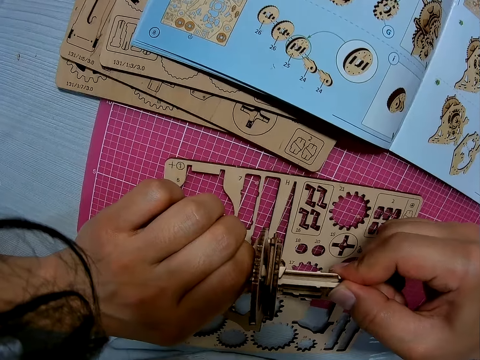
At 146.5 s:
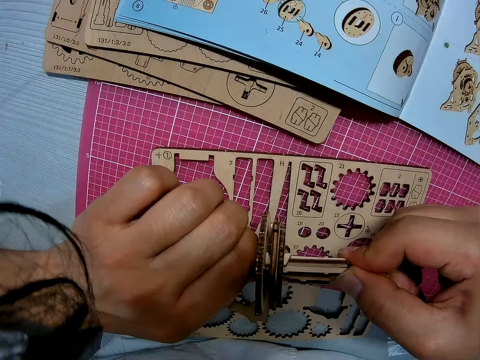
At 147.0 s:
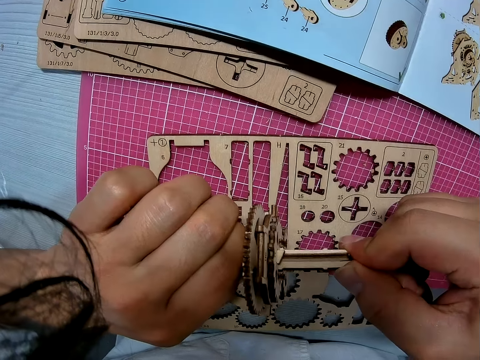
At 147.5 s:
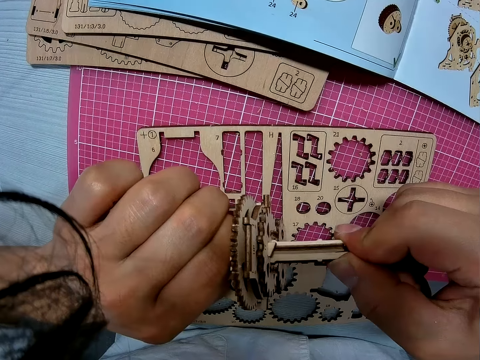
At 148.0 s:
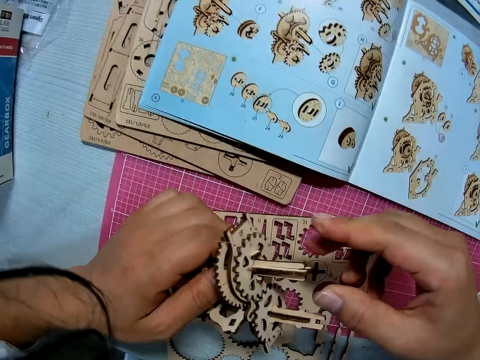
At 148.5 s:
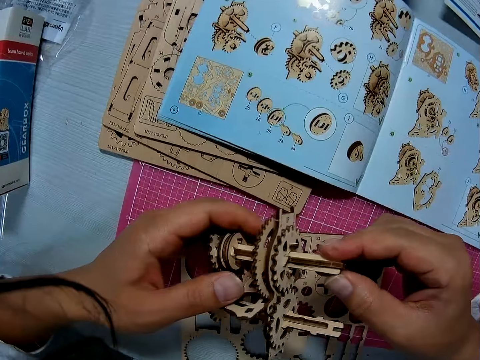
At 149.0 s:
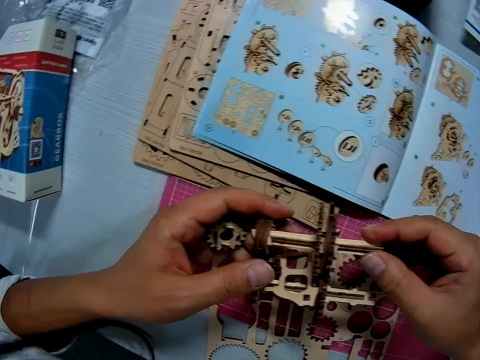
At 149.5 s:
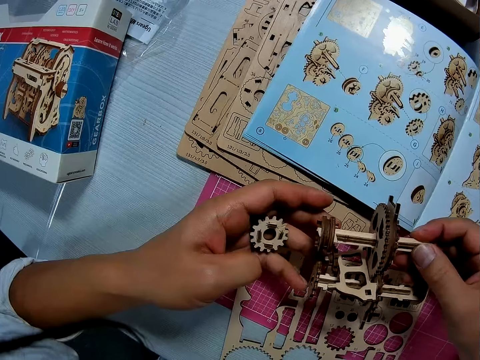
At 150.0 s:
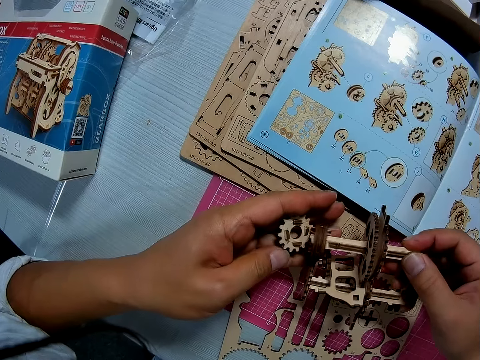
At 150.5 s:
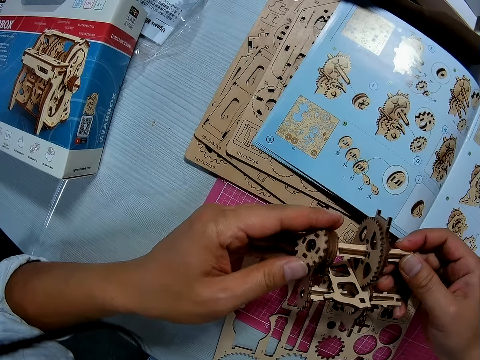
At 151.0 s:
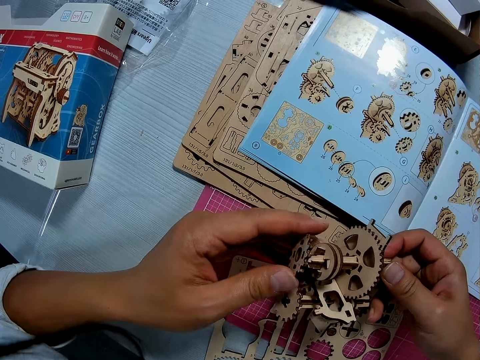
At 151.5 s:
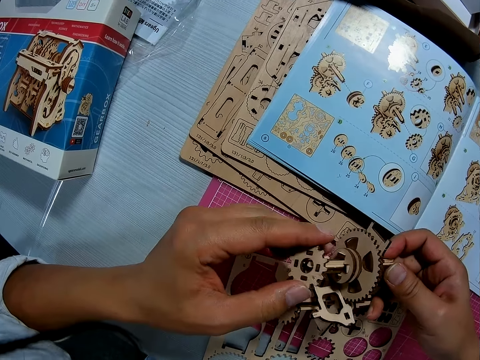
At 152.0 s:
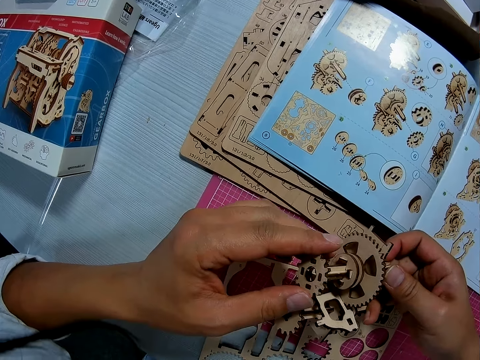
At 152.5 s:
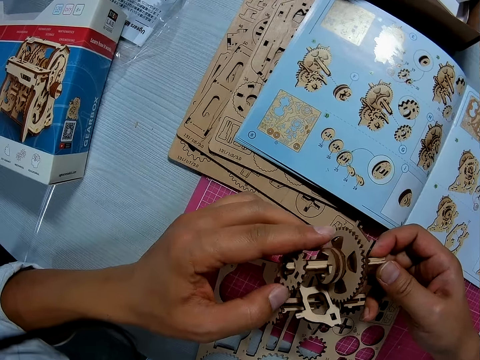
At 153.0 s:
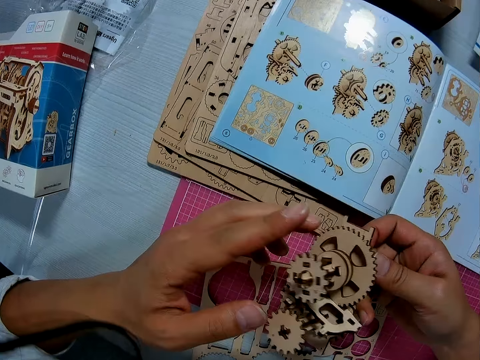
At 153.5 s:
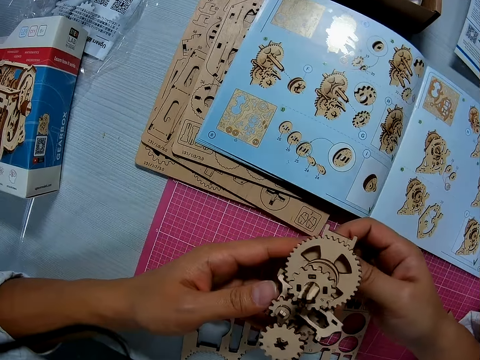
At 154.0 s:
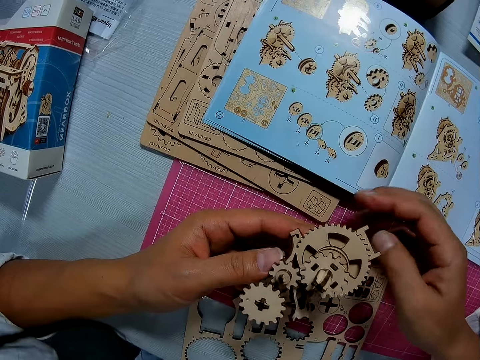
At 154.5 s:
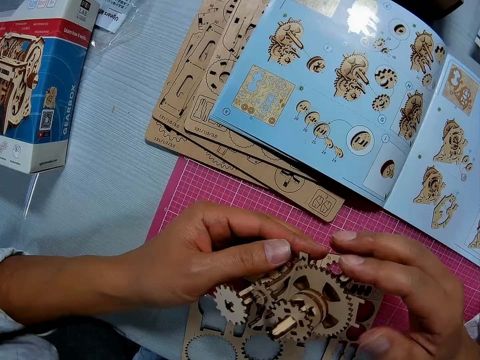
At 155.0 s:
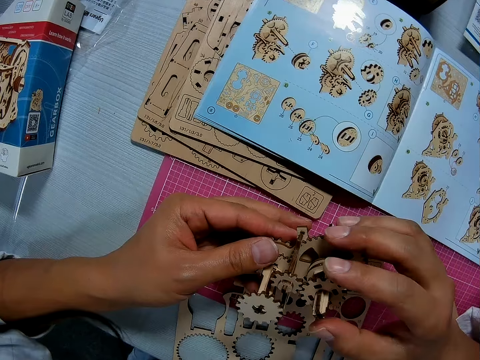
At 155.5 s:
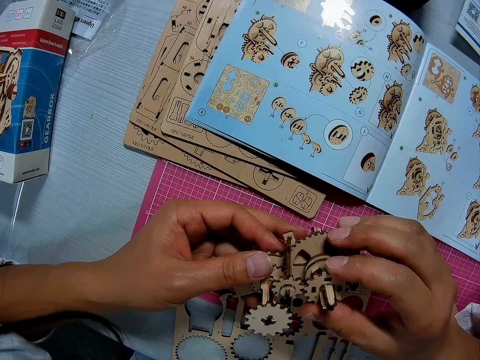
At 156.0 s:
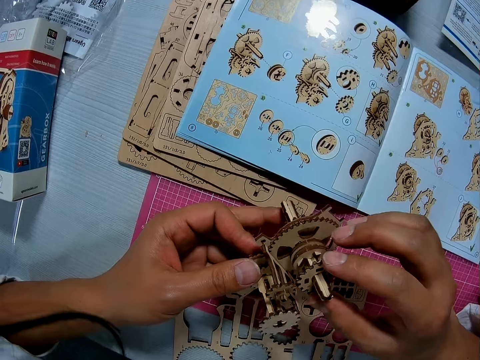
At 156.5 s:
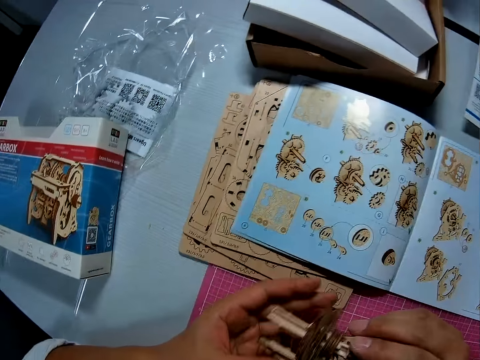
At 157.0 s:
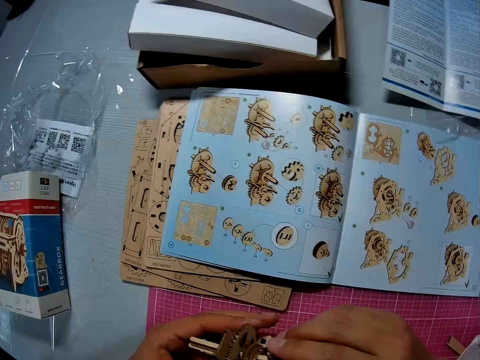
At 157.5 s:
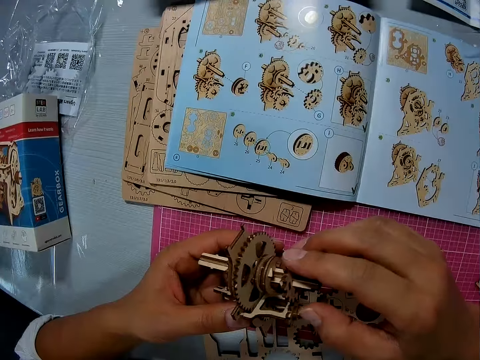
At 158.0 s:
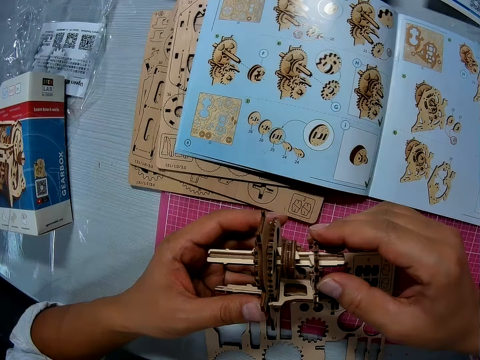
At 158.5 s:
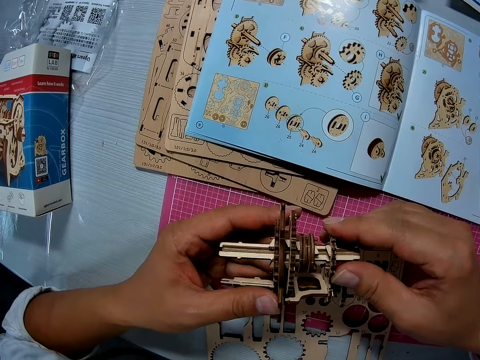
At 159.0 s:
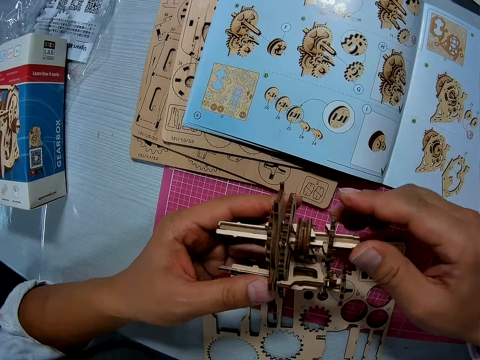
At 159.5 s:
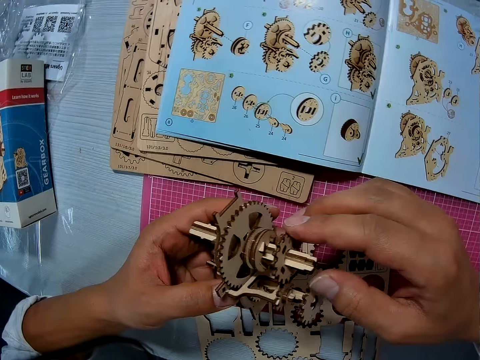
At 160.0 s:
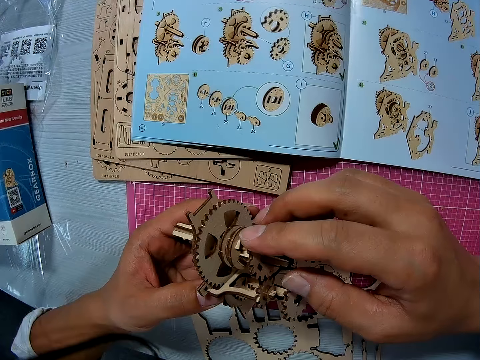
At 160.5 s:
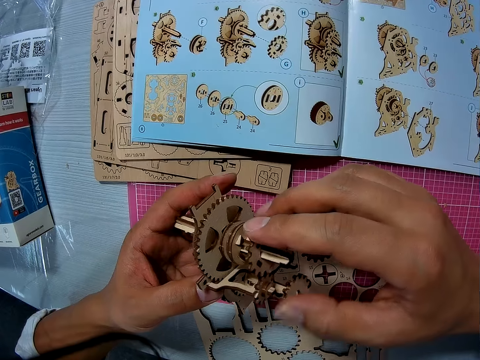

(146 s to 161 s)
The camera wearer looks at the stem gear.

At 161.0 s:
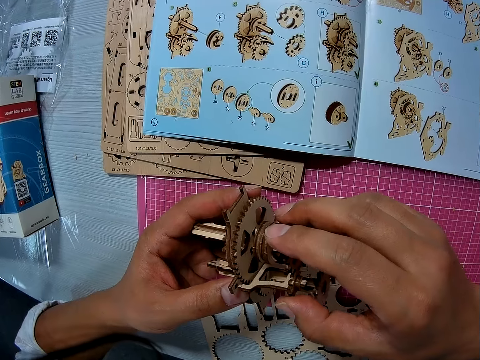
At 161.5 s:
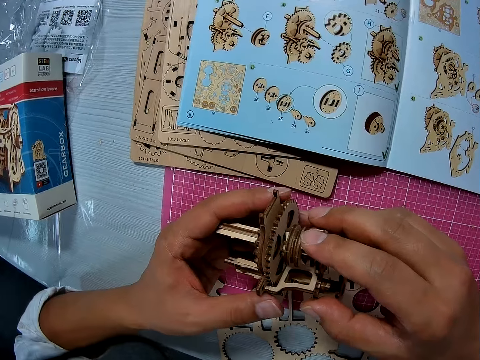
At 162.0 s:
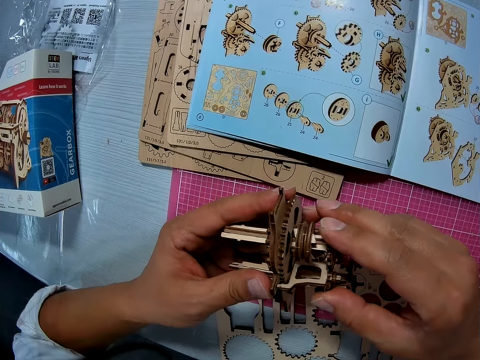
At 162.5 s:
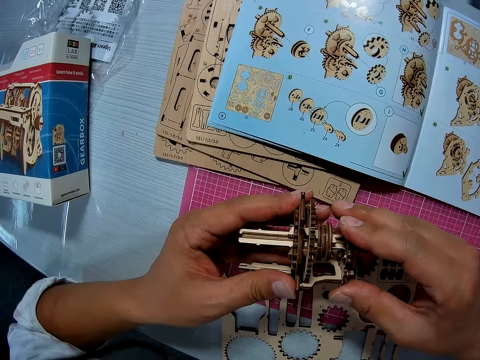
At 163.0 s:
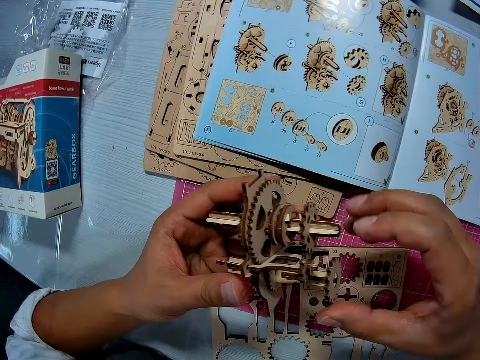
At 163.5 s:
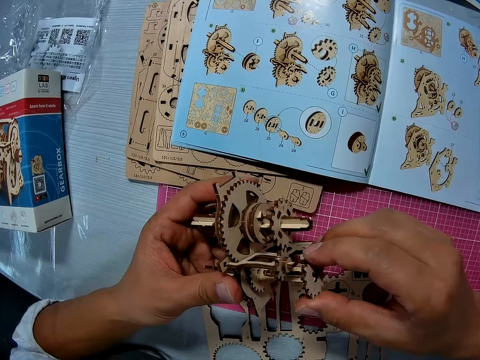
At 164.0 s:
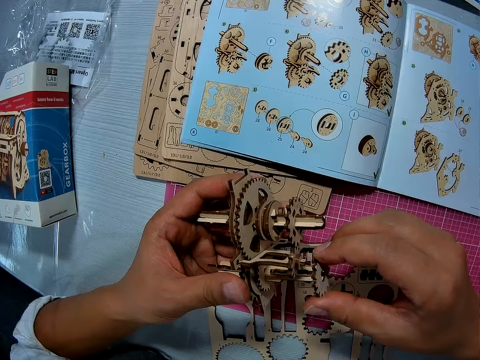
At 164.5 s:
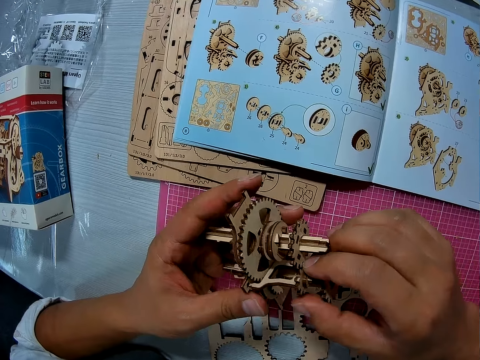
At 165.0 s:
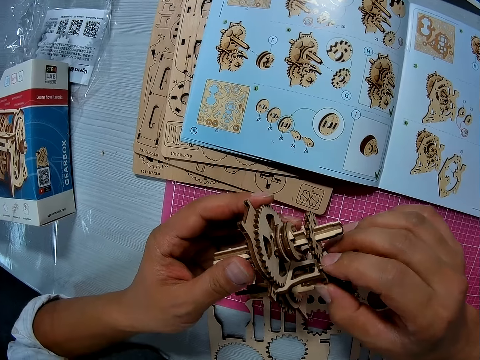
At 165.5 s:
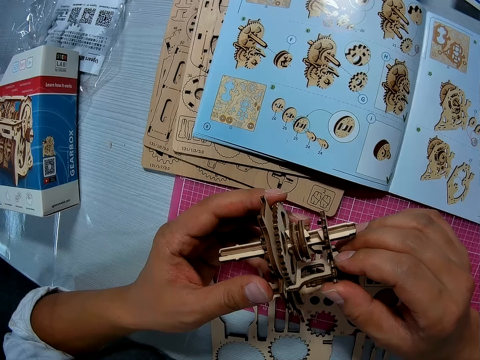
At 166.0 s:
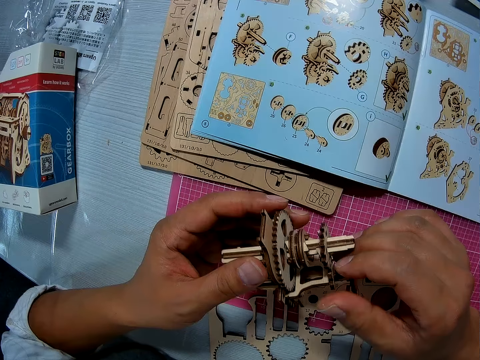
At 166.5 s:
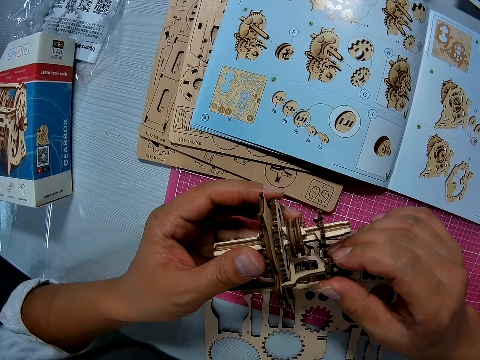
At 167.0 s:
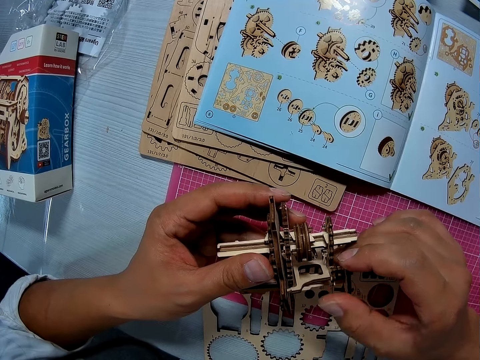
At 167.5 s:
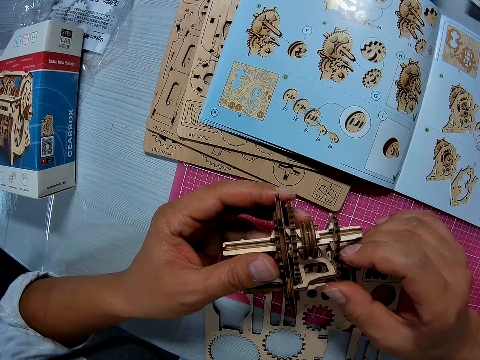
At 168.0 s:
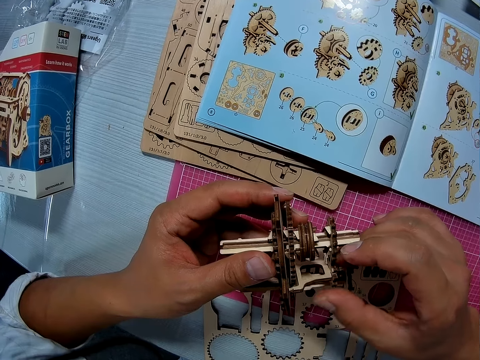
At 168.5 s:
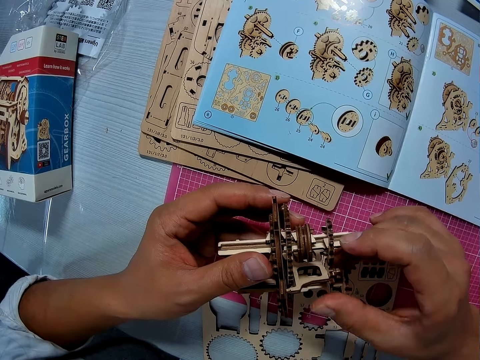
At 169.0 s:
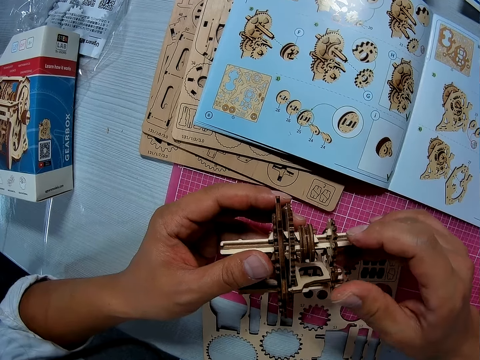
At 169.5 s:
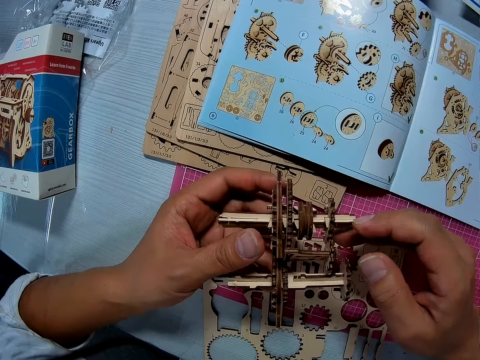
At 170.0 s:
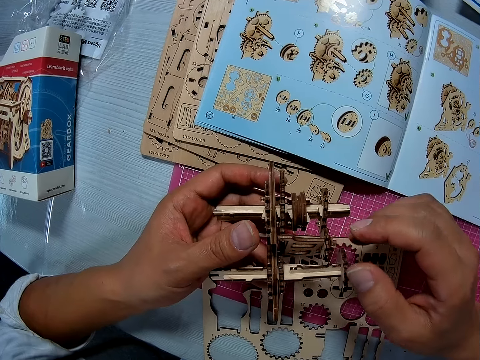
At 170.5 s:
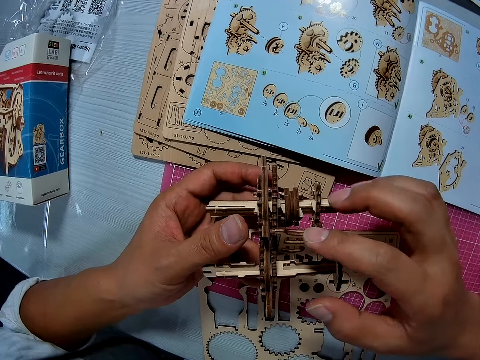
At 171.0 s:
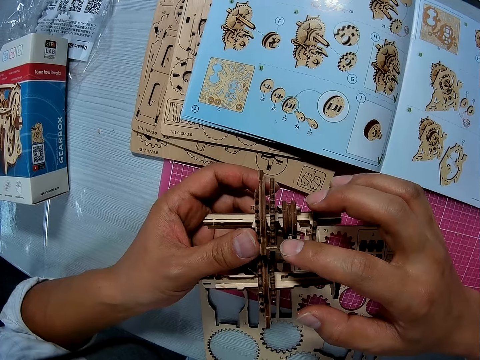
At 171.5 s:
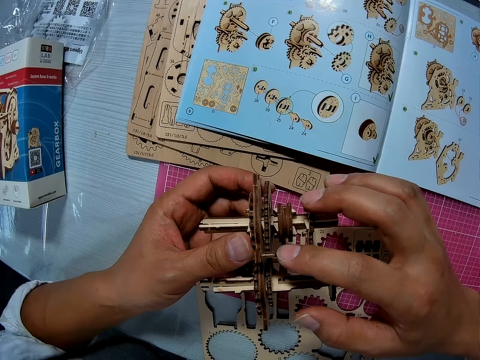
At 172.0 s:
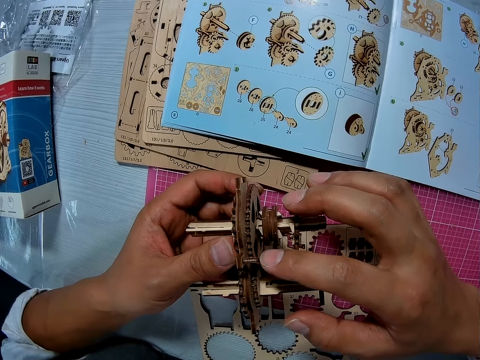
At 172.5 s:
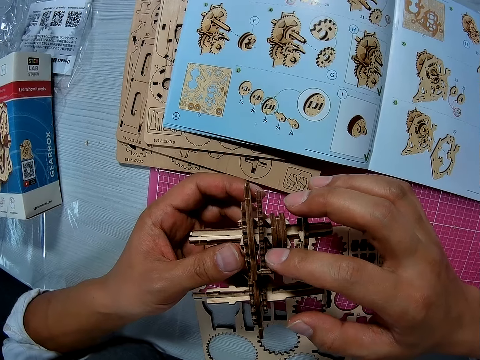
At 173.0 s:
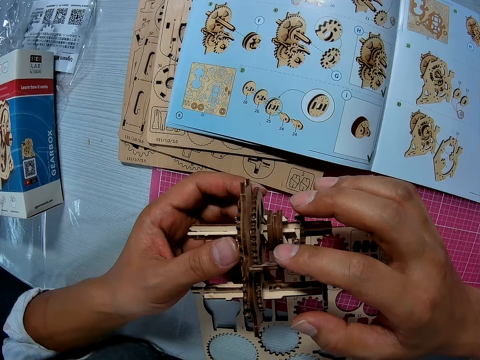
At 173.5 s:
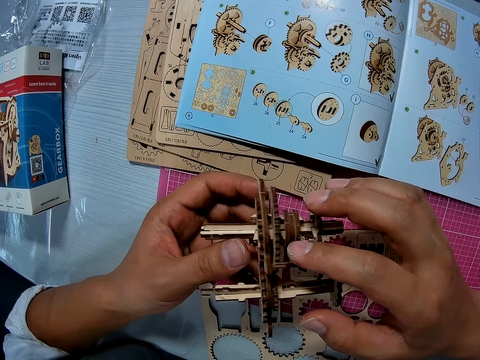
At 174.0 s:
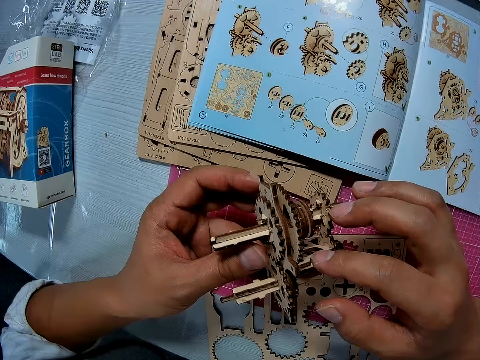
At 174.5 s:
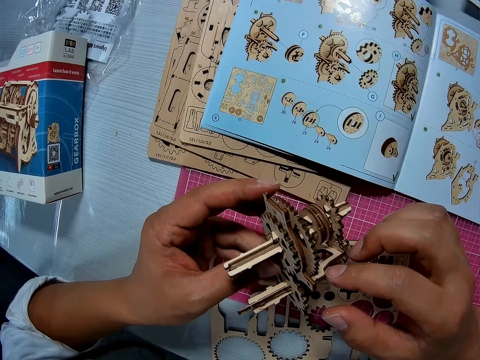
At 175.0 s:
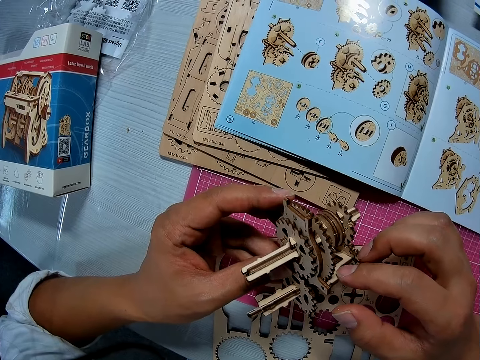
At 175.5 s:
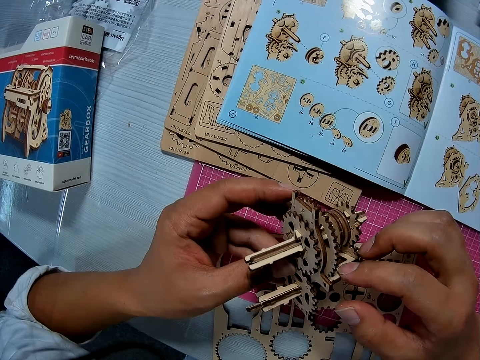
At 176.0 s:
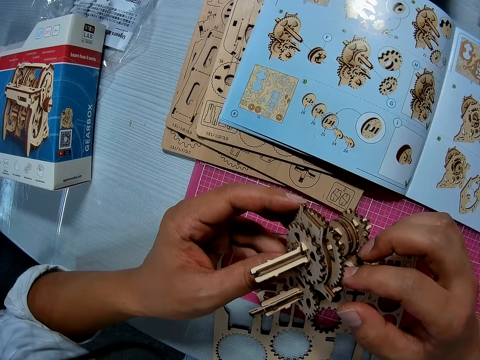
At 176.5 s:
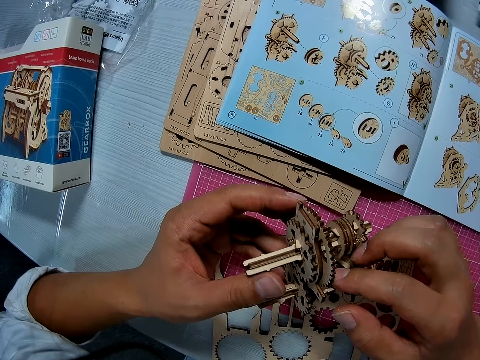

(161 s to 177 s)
The camera wearer fixes the stem gear. They look at the stem gear.
